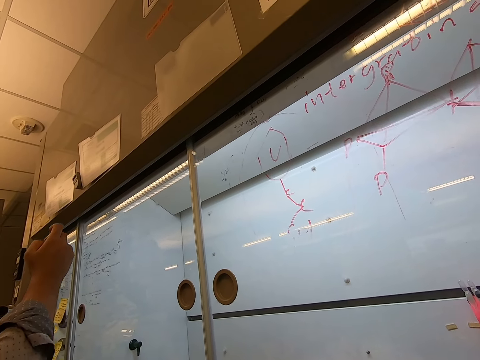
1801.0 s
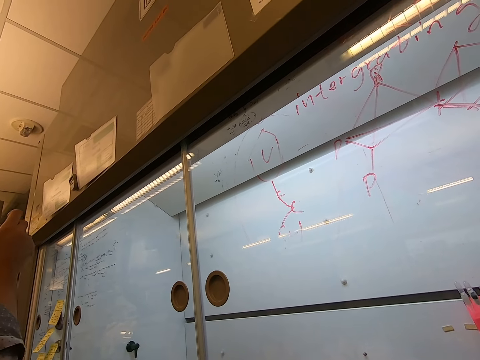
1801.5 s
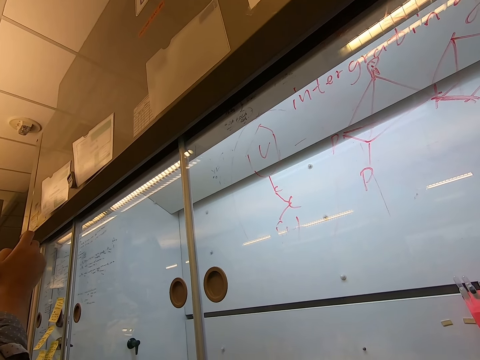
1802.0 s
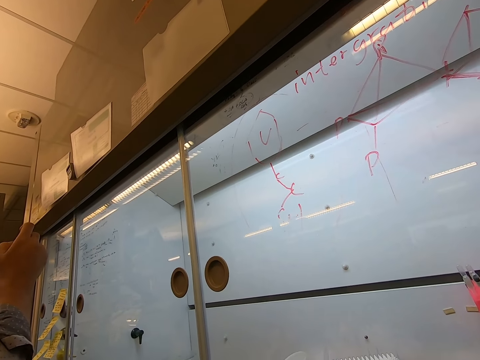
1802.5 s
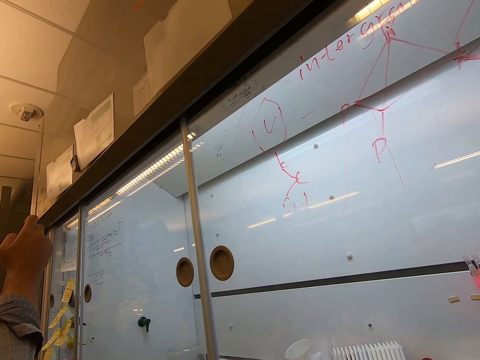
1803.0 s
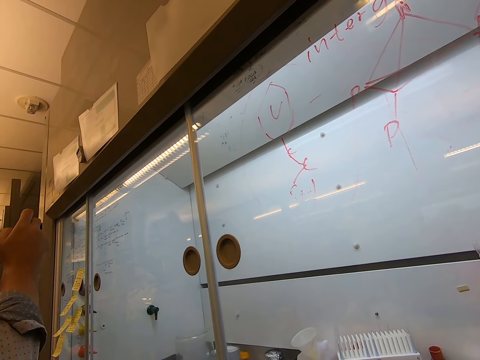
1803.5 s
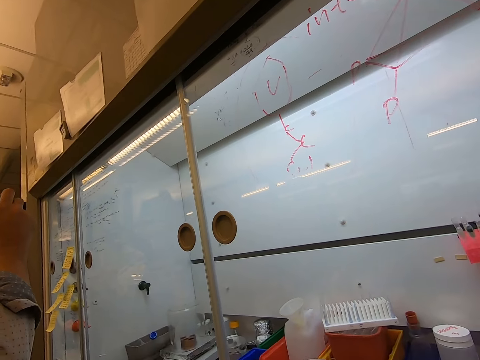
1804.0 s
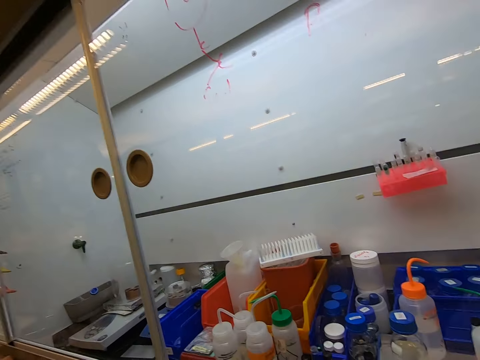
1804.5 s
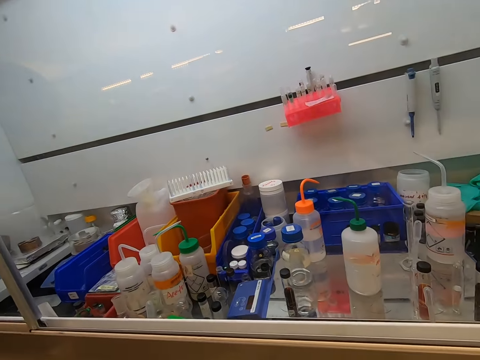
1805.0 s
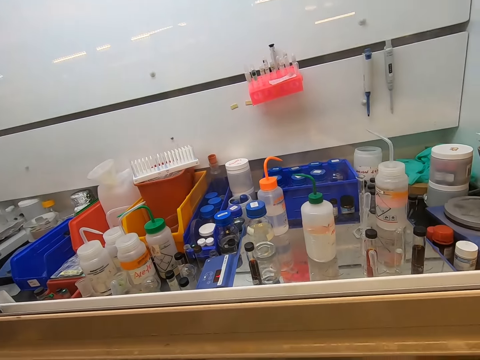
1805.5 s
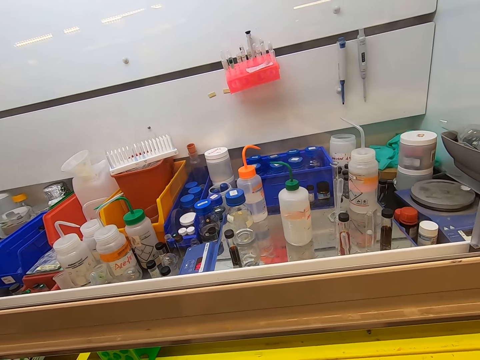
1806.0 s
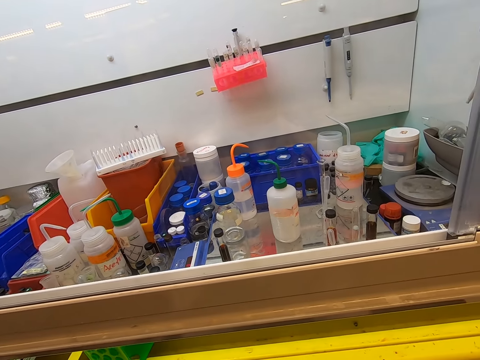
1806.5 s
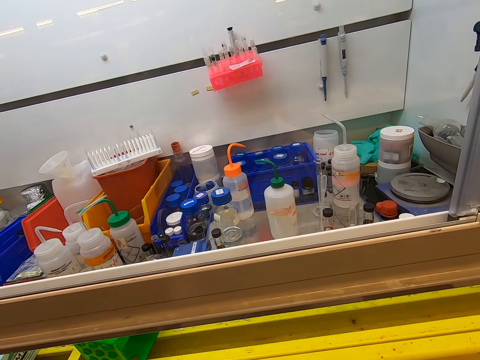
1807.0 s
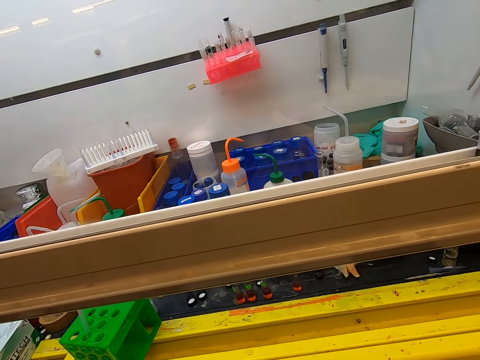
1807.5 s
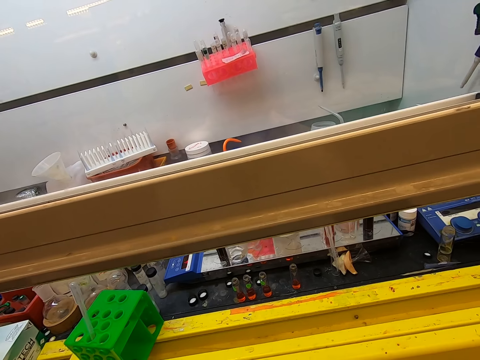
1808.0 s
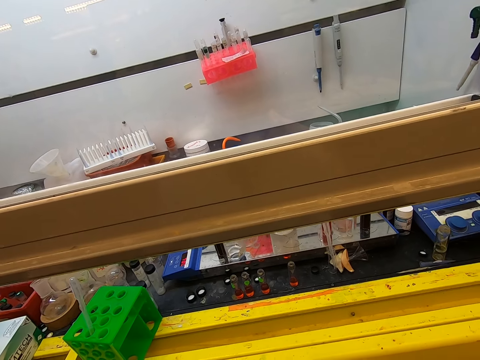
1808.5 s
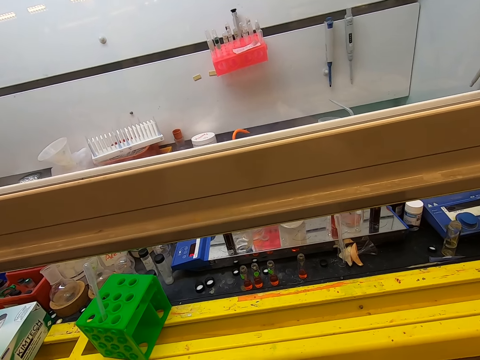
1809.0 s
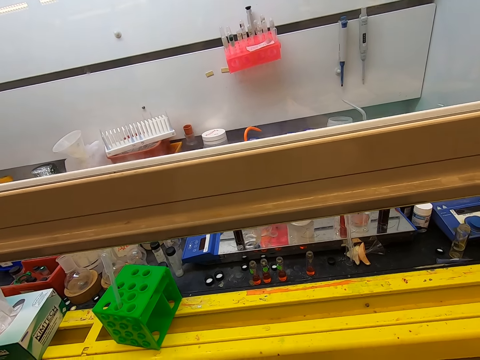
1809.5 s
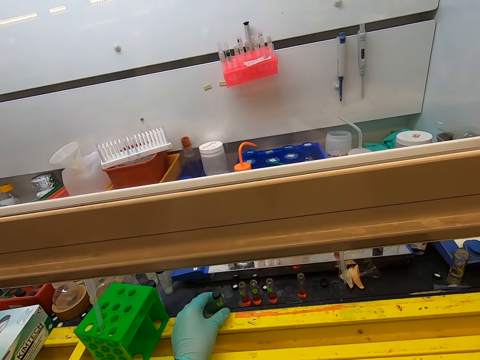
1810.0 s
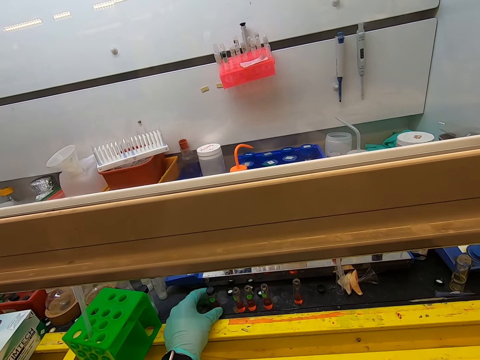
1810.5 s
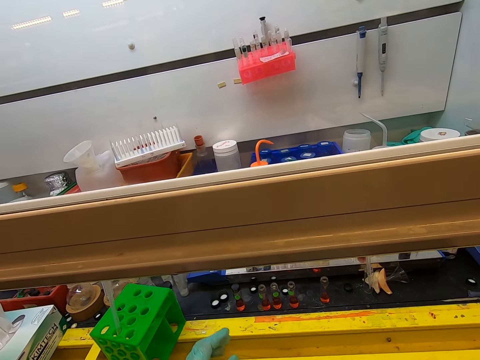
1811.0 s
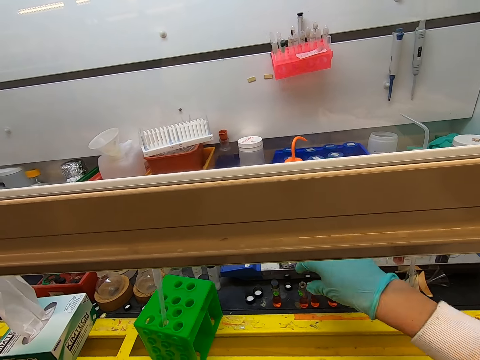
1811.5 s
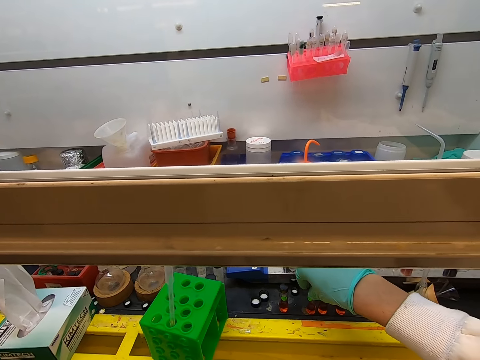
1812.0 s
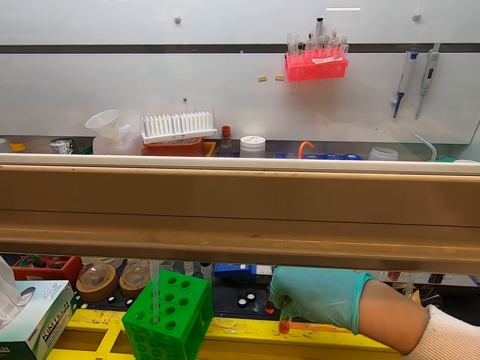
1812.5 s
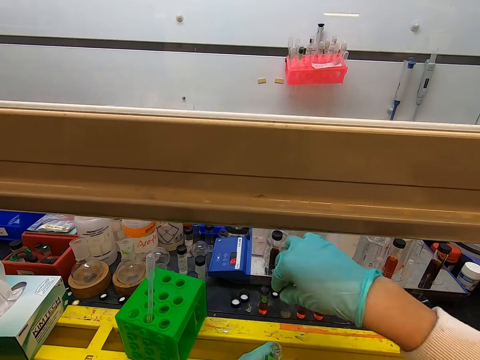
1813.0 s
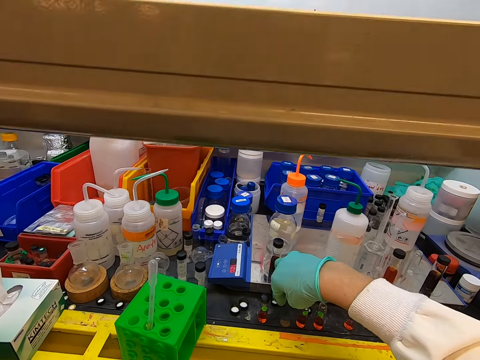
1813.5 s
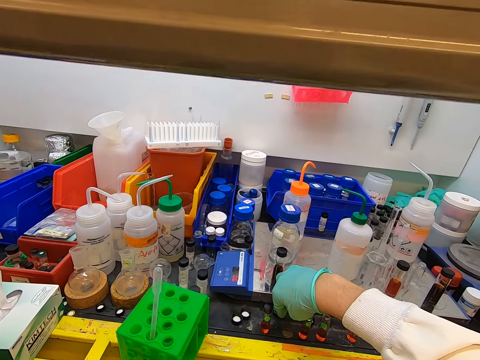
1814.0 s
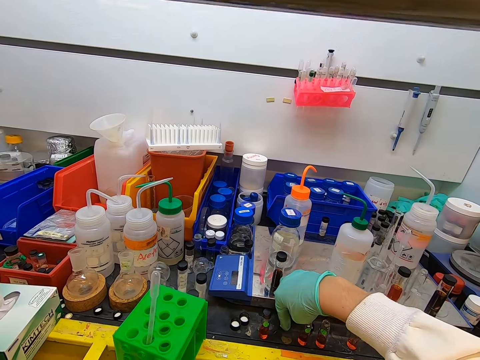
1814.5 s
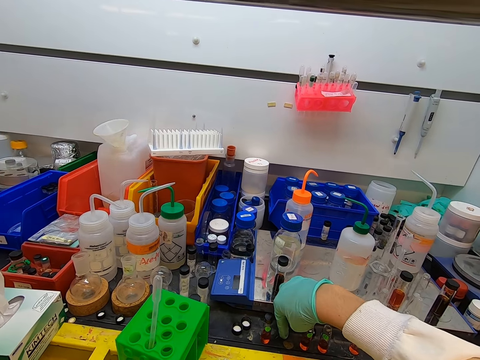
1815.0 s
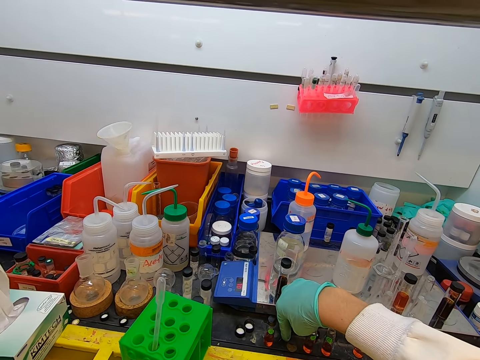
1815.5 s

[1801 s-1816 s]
The camera wearer moves bottles on the table. They put the test tube on a surface. They pick the test tube on the surface.

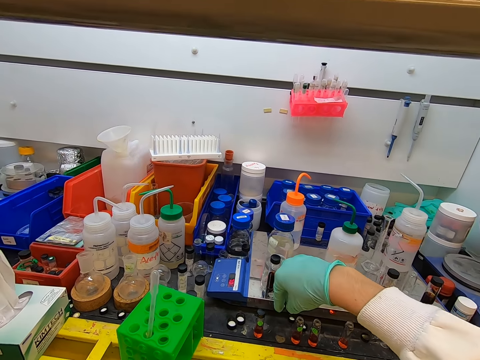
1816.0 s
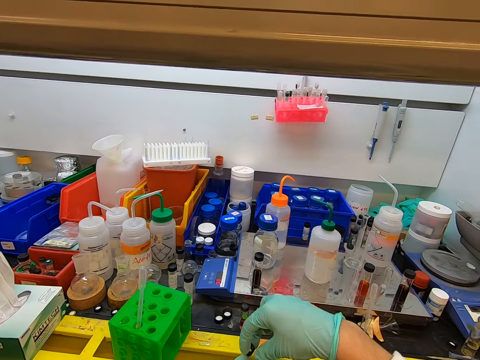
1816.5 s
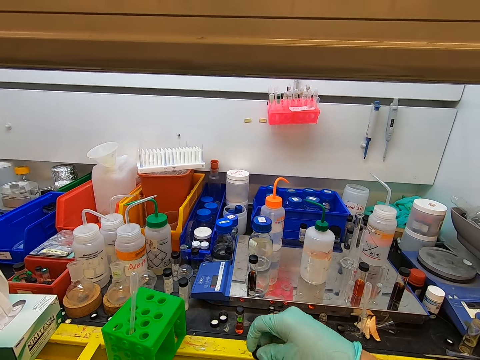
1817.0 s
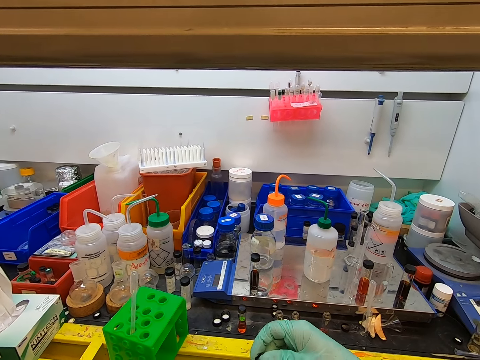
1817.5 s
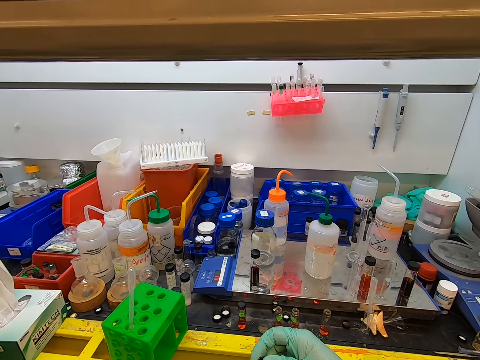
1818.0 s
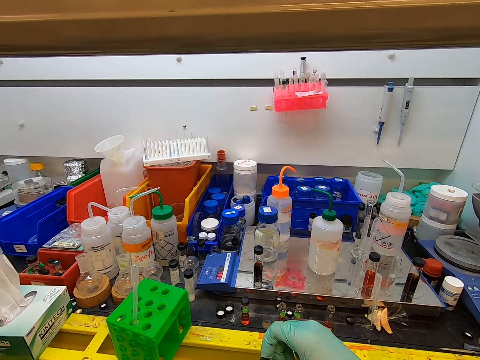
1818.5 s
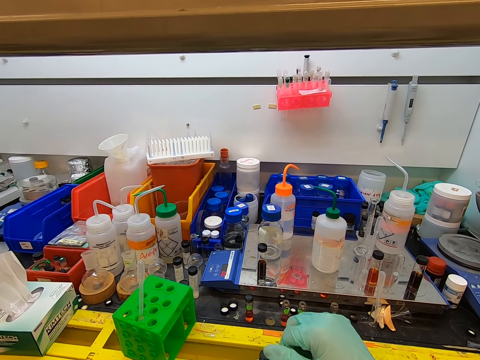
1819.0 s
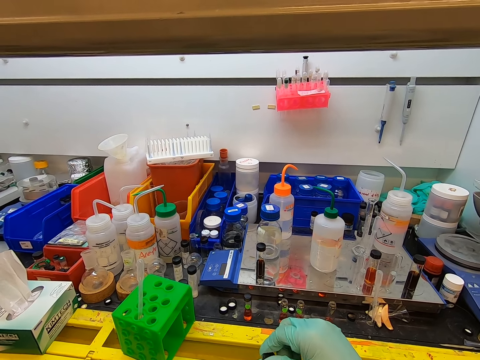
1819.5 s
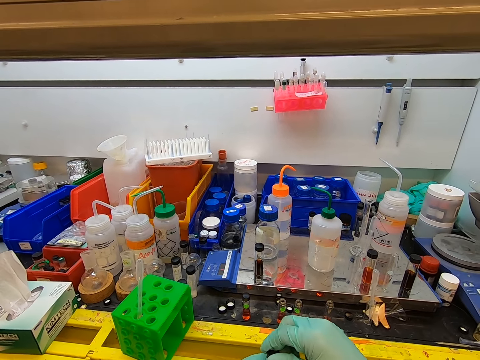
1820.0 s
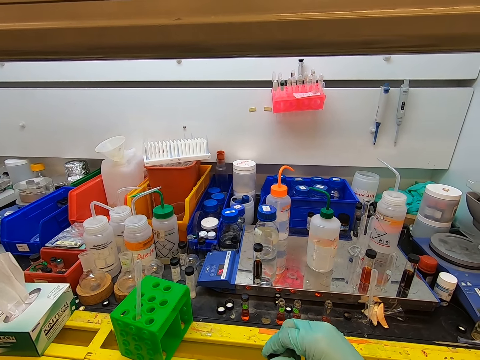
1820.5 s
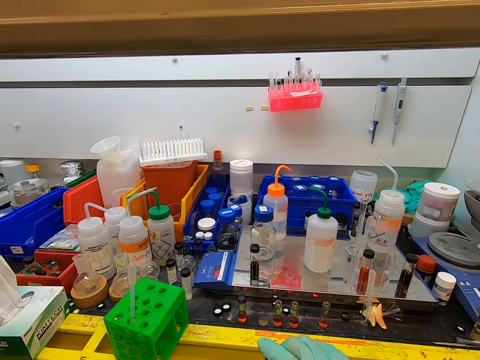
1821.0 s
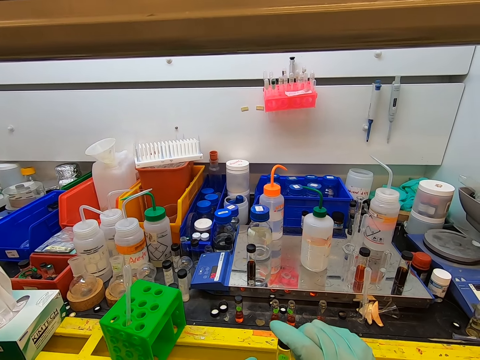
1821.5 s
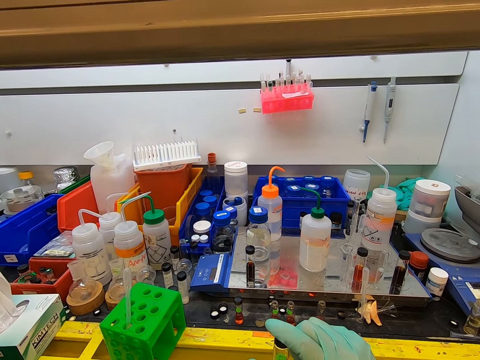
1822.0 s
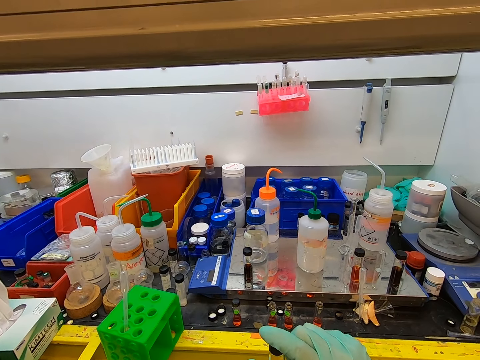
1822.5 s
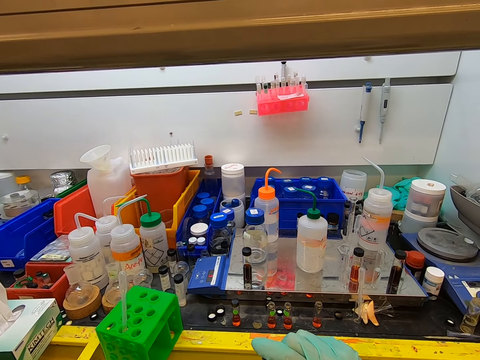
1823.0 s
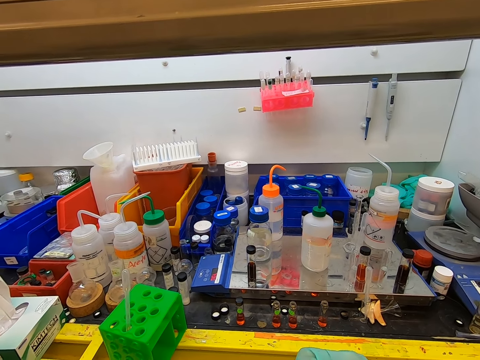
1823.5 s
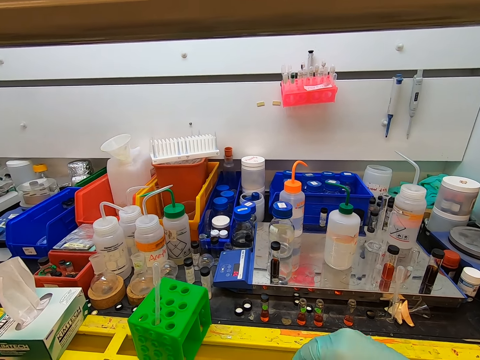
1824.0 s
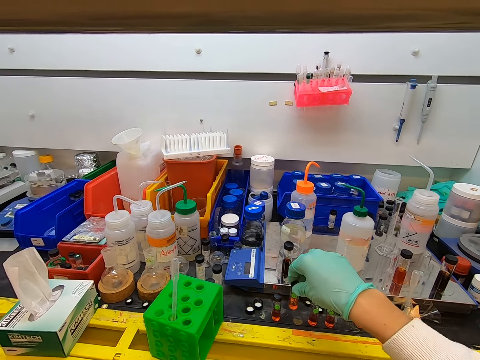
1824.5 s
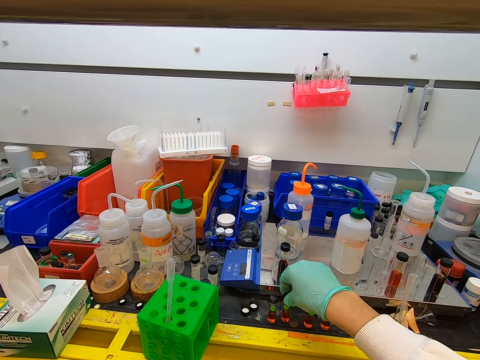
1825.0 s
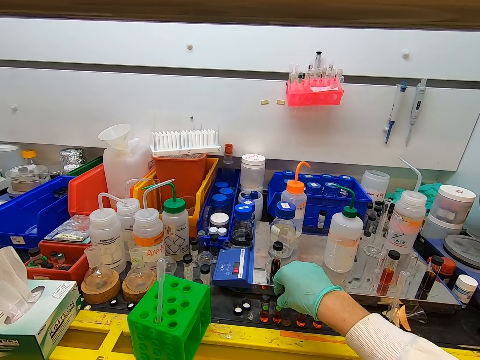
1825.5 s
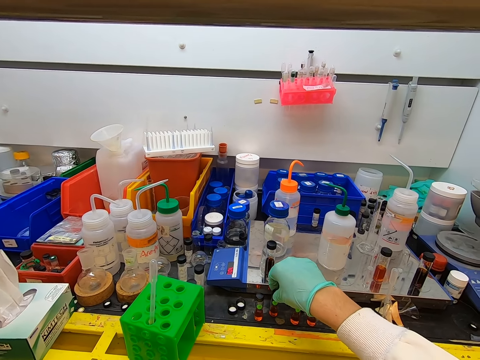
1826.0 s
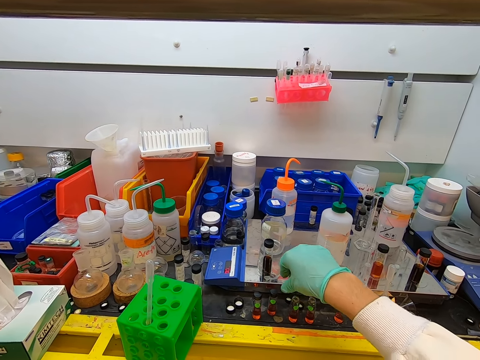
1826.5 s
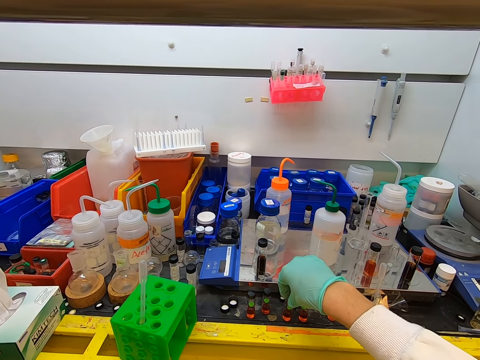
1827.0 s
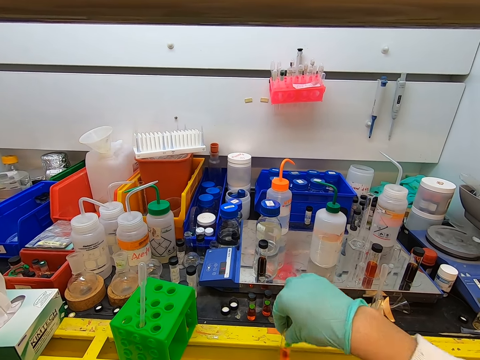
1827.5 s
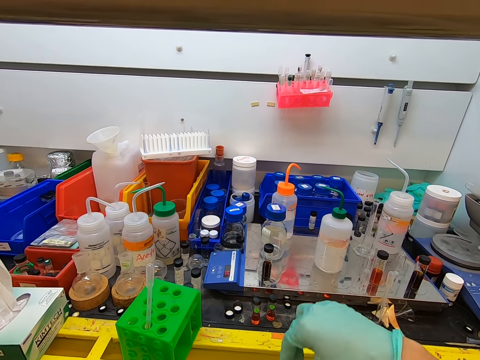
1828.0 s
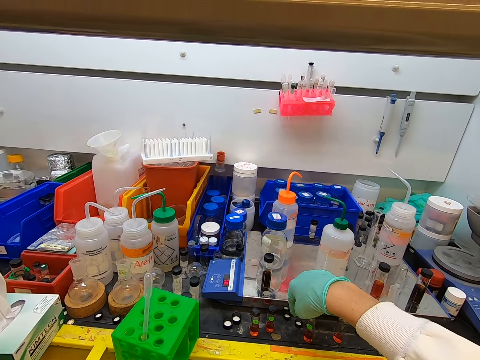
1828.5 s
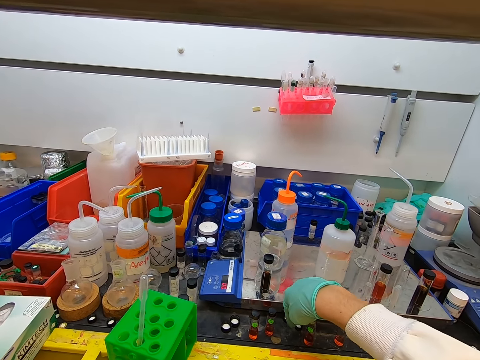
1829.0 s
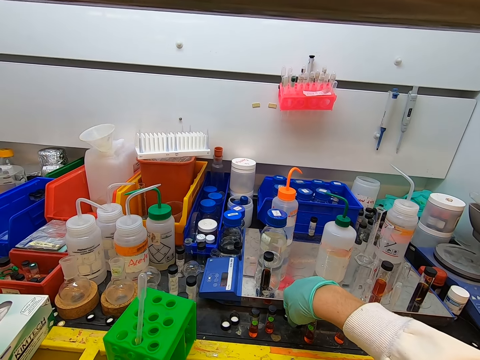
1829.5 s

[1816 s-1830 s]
The camera wearer closes the test tube. They put the test tube on a surface. They pick the test tube on the surface.
